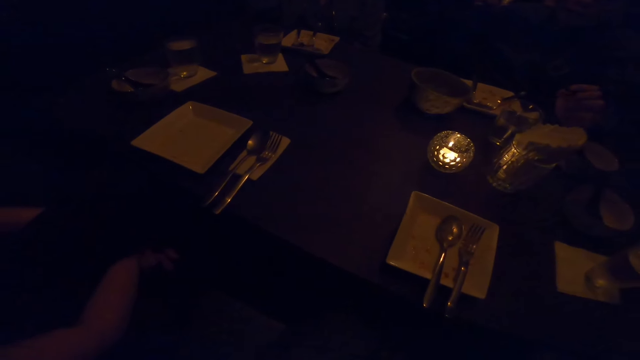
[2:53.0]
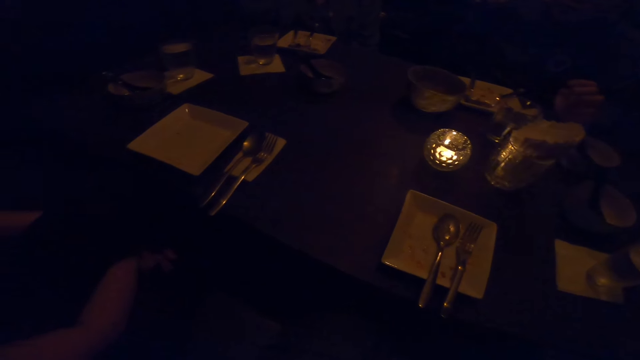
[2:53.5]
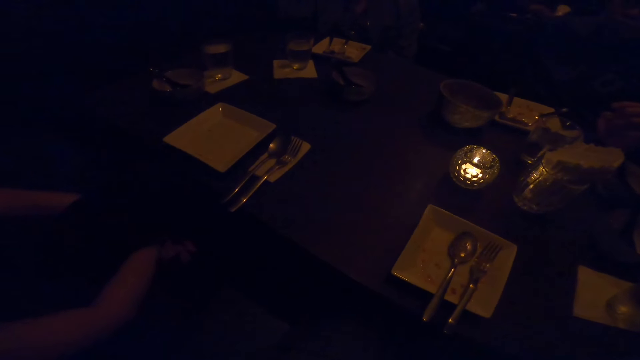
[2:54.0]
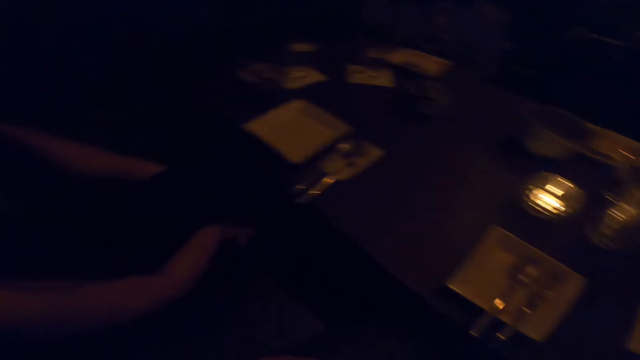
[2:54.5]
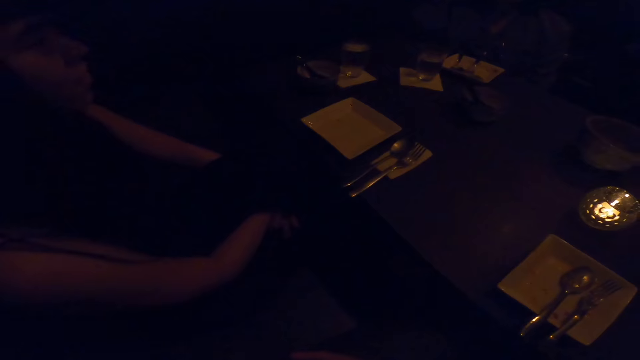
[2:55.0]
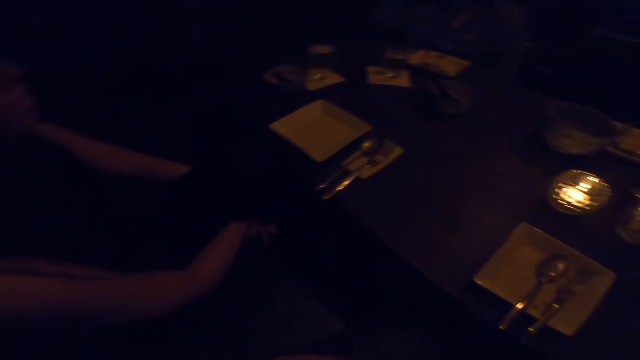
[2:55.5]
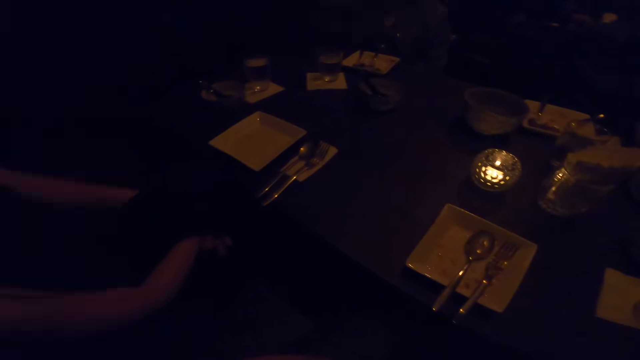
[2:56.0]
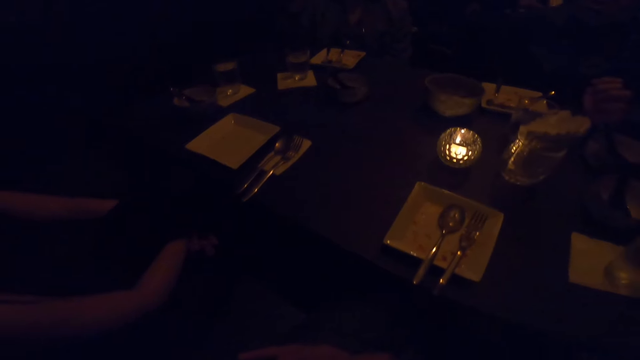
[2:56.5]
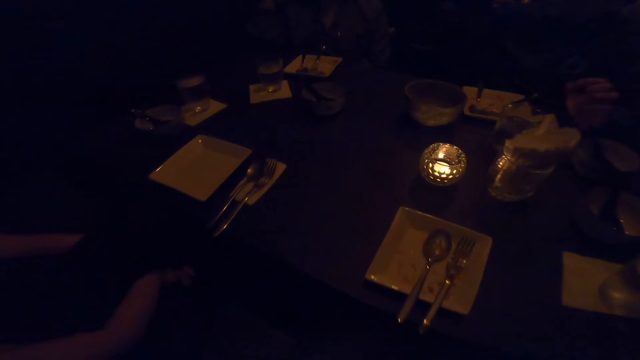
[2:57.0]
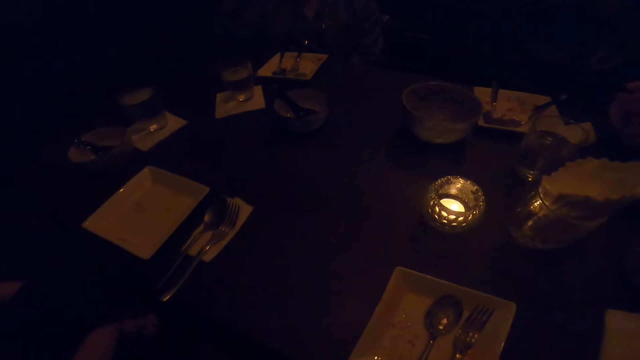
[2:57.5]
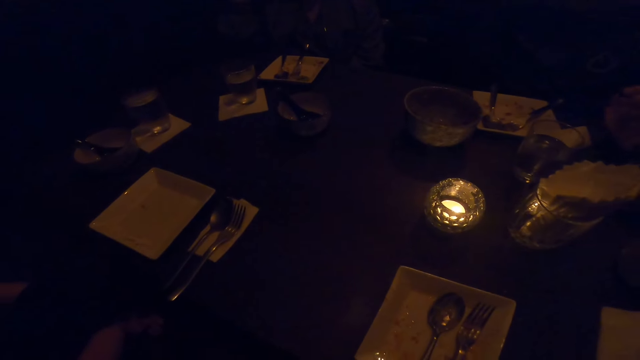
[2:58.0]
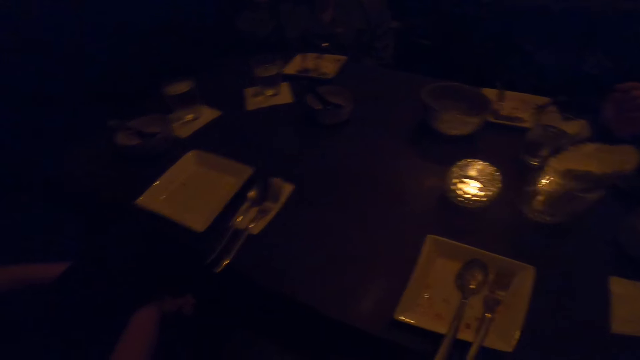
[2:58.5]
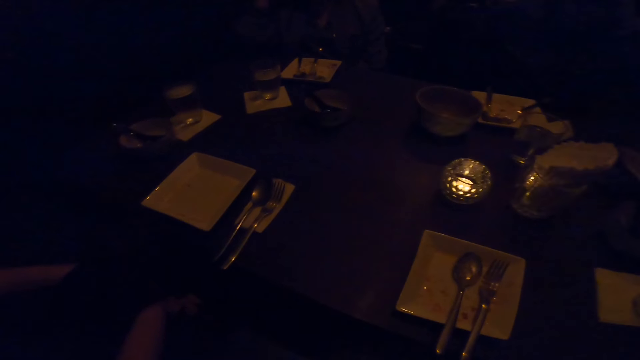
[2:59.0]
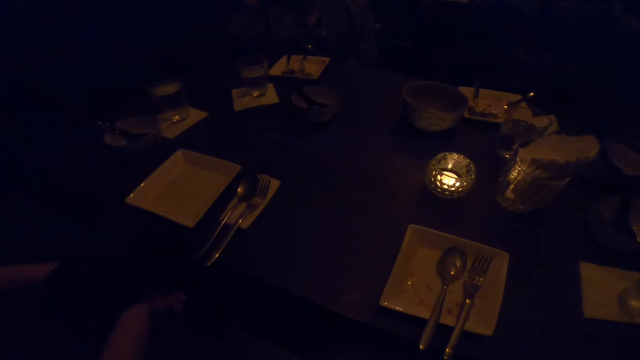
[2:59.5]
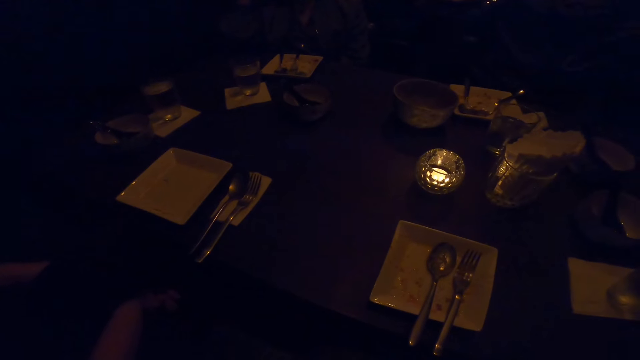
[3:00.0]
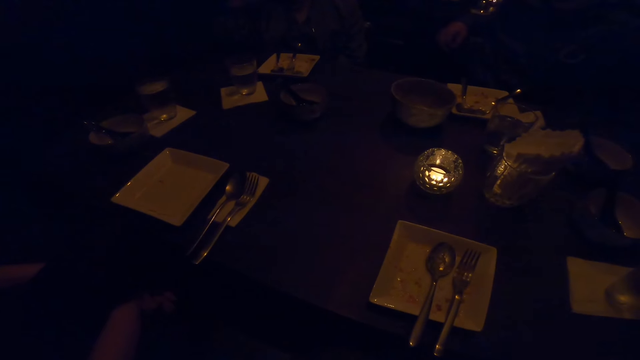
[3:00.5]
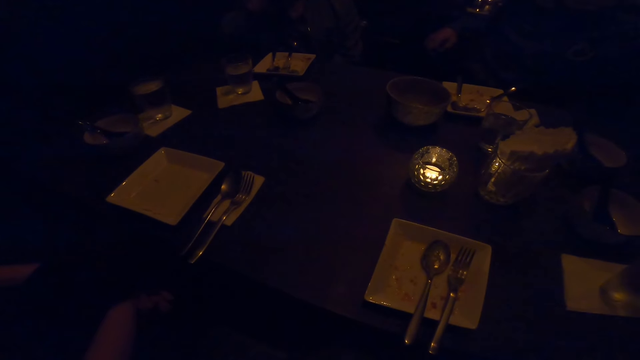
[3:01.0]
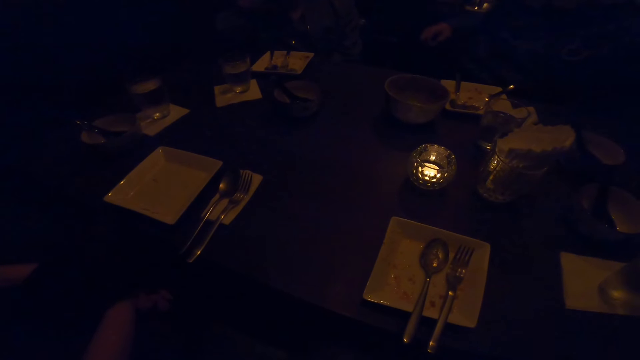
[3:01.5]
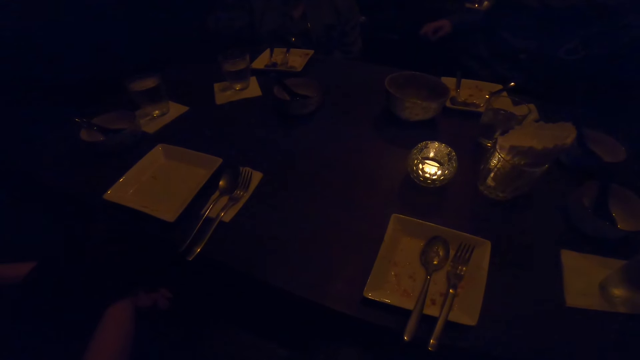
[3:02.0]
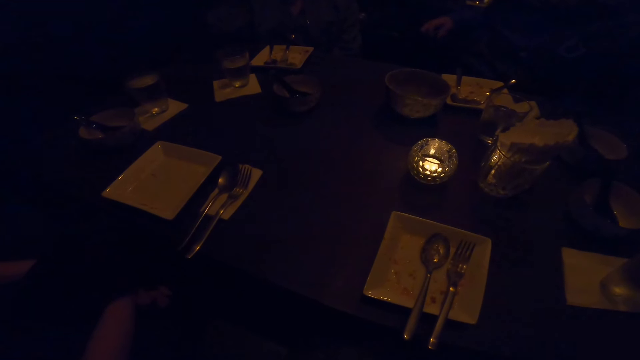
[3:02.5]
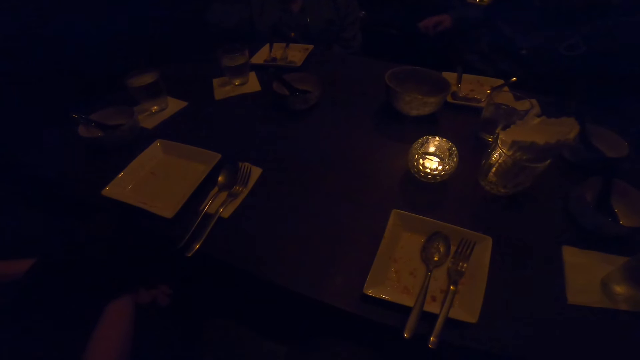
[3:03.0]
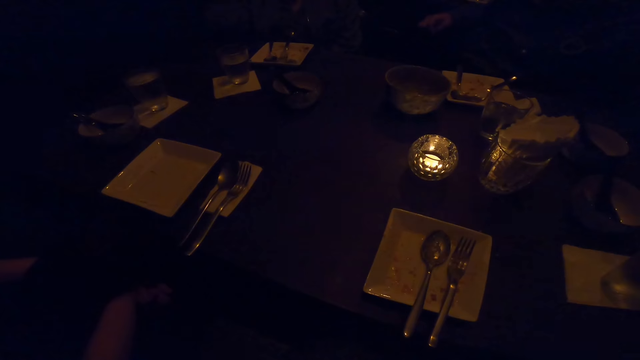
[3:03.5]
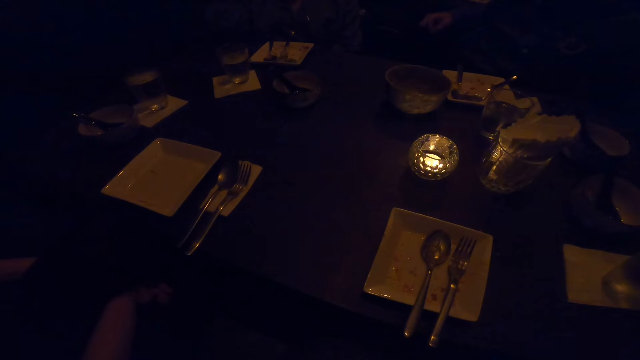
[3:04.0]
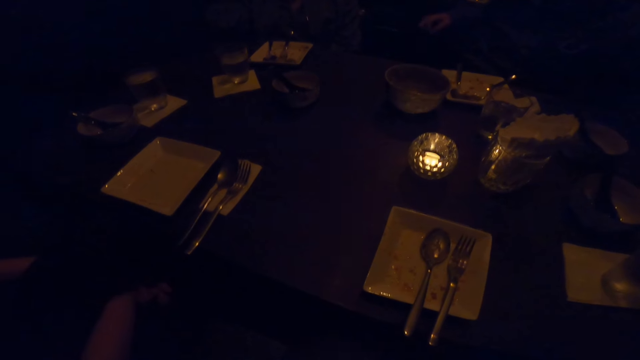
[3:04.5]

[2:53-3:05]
A man nods his head. The camera wearer converses. A woman moves her hand.

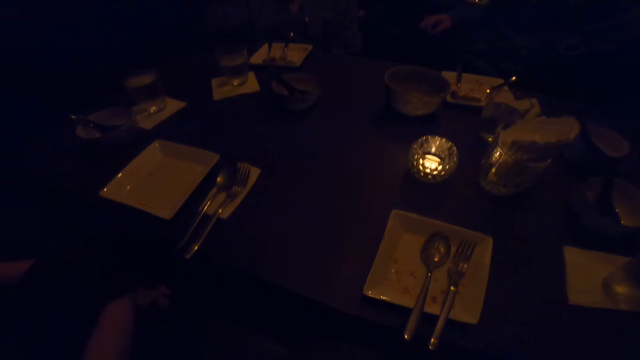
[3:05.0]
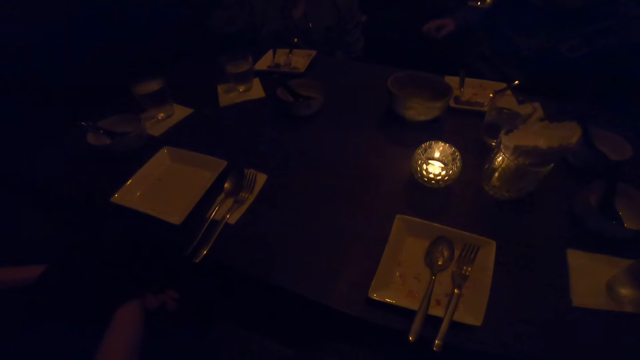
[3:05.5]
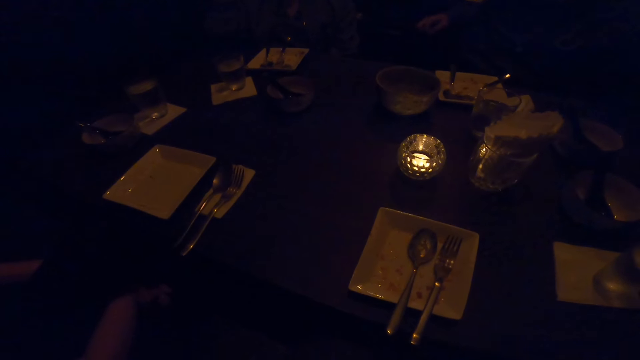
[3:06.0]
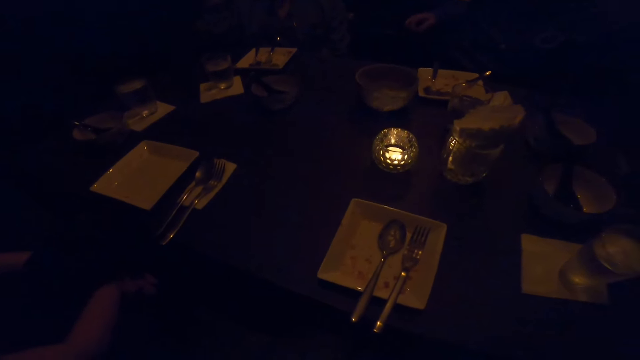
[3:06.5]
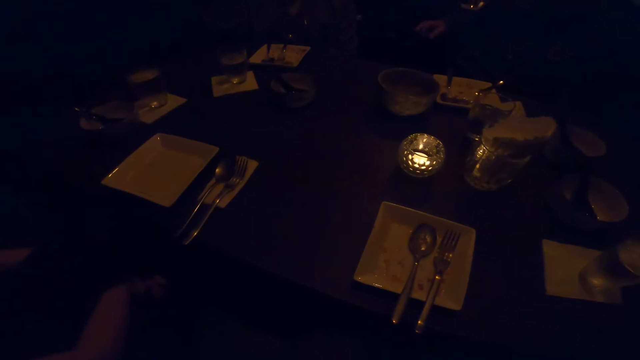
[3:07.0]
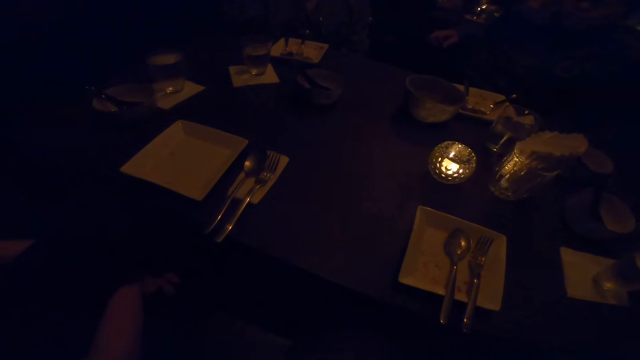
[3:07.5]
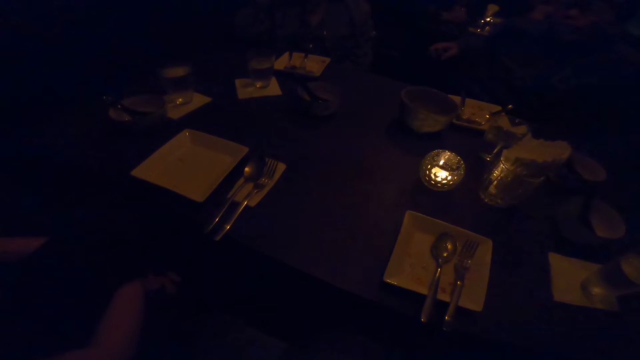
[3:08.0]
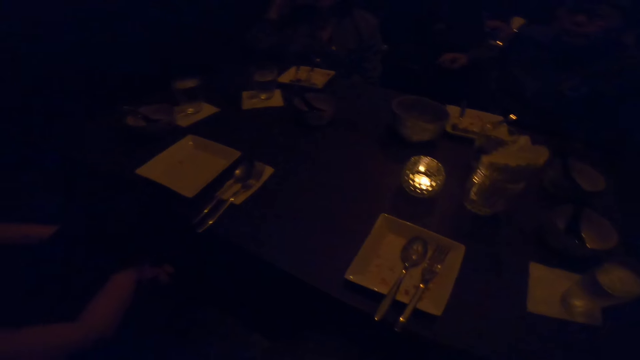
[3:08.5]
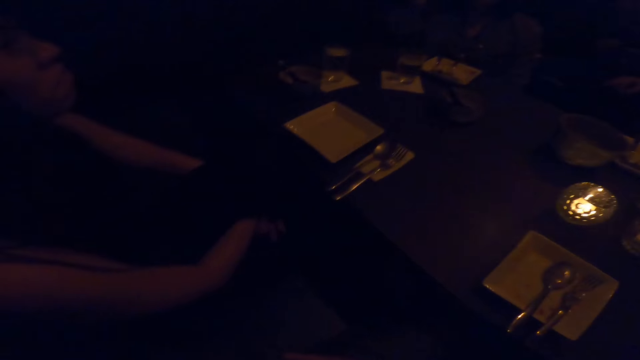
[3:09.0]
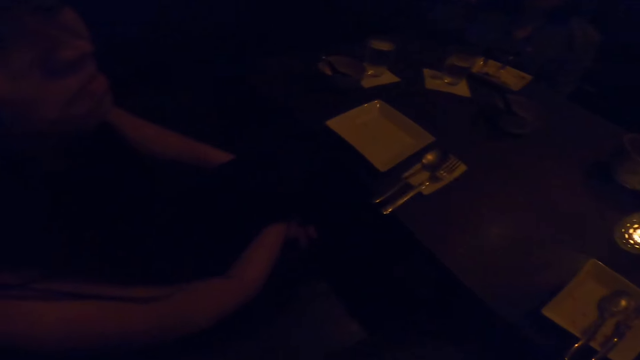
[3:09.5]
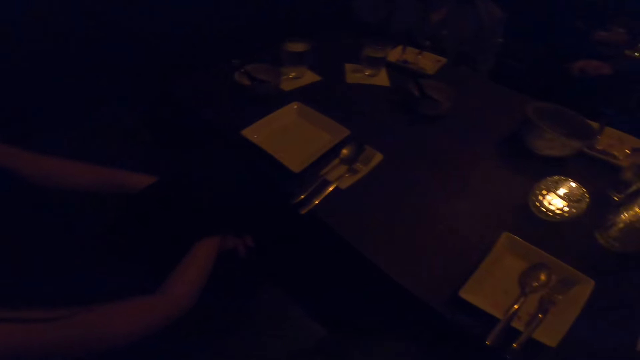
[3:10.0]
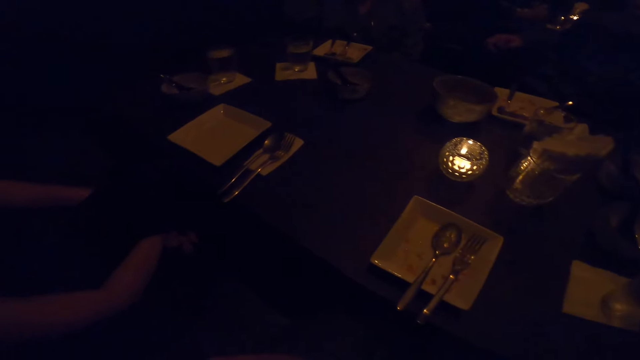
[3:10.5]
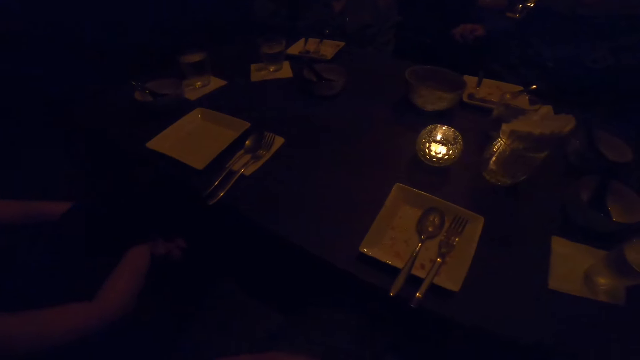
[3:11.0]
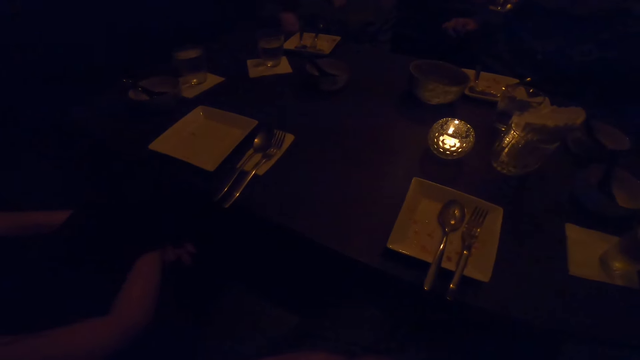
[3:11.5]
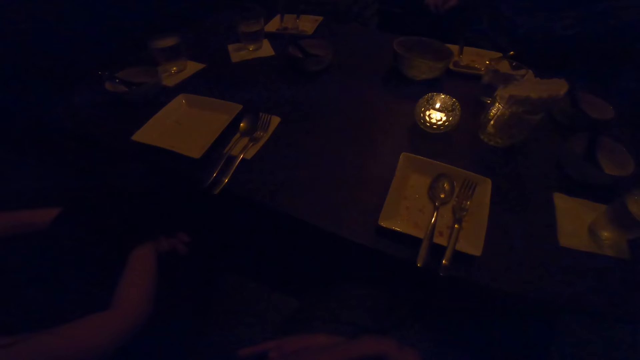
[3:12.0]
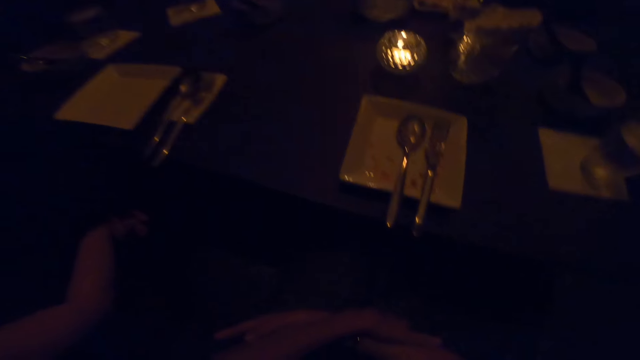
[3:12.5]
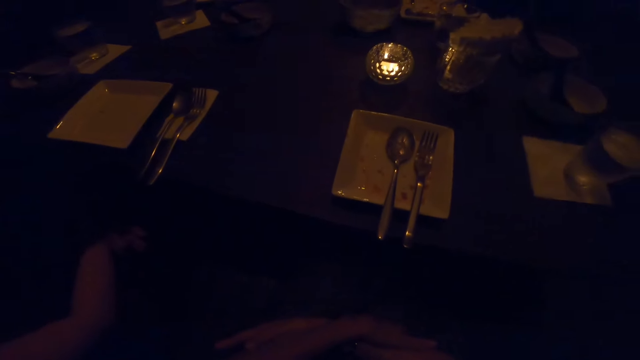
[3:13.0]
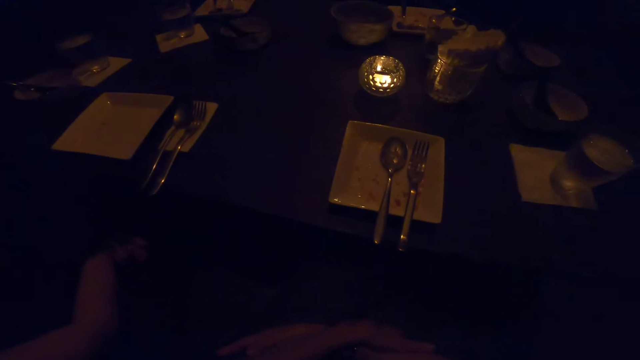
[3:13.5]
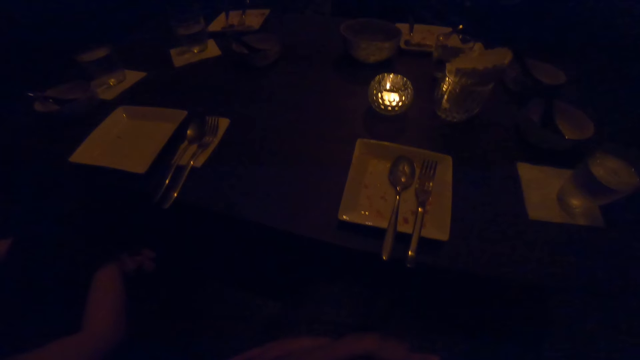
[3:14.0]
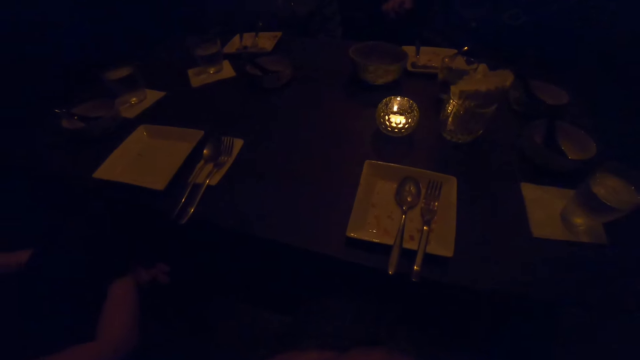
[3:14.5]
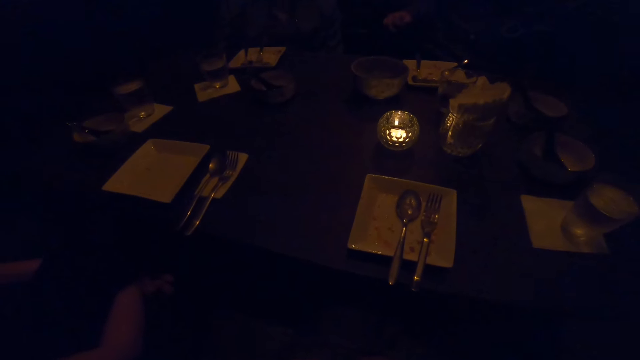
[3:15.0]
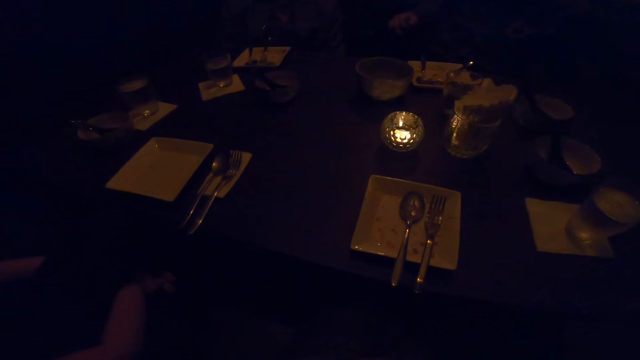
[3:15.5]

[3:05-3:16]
A woman converses.
